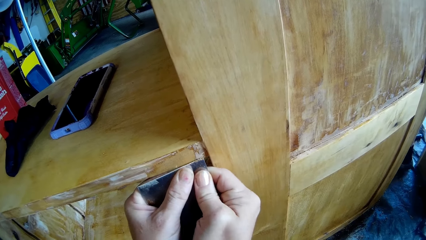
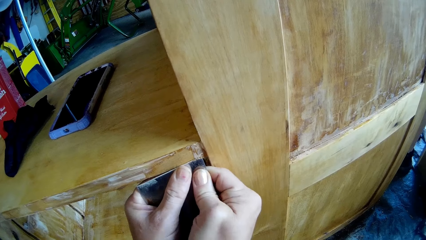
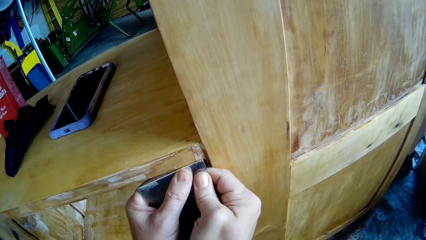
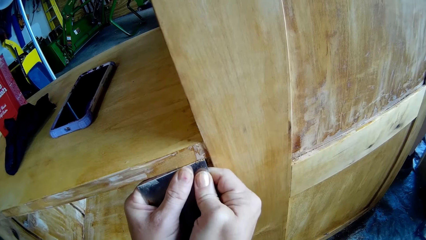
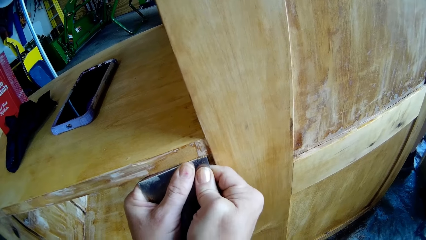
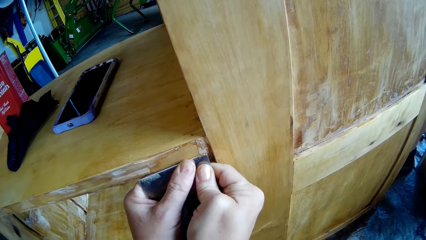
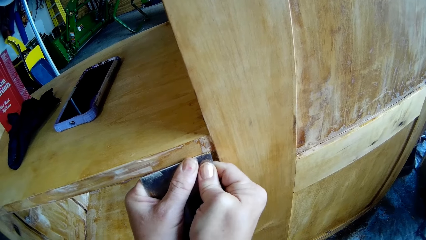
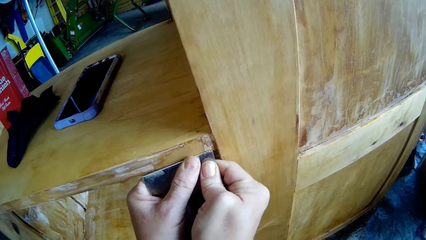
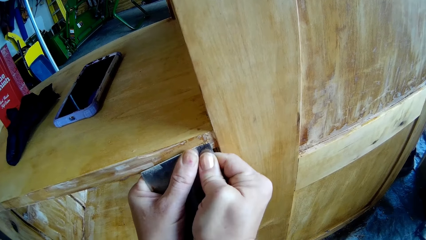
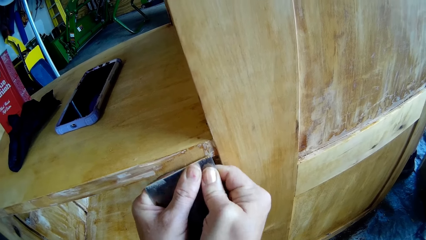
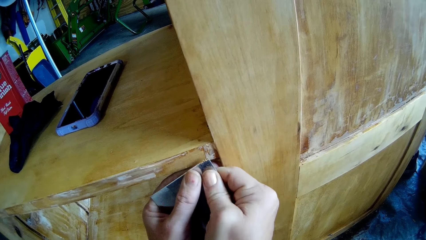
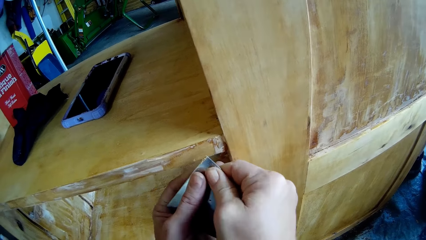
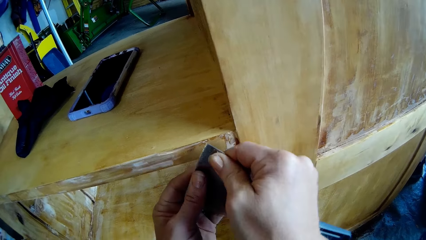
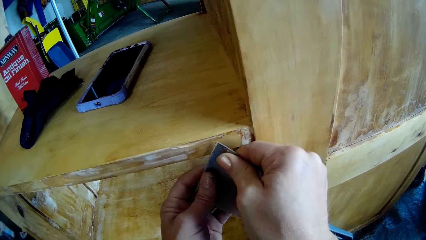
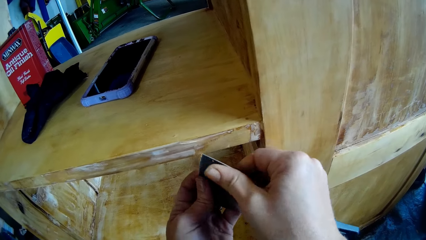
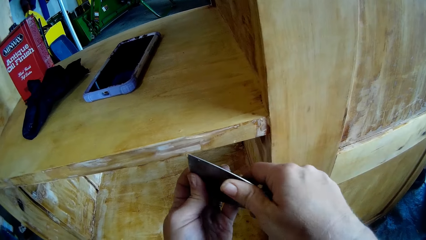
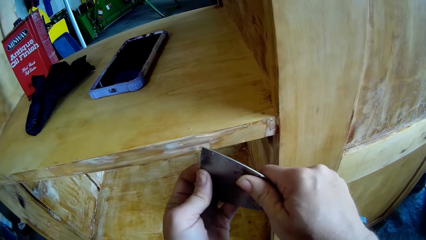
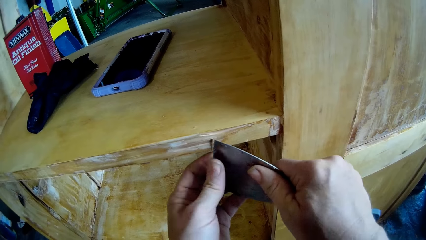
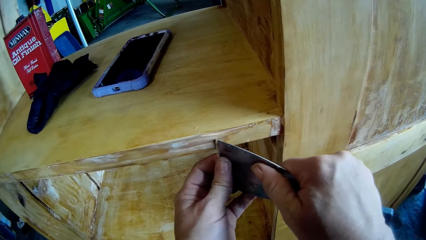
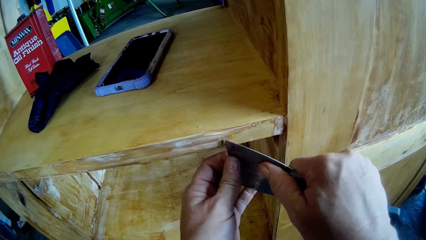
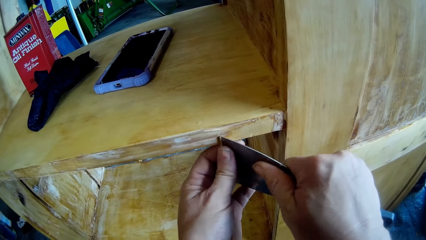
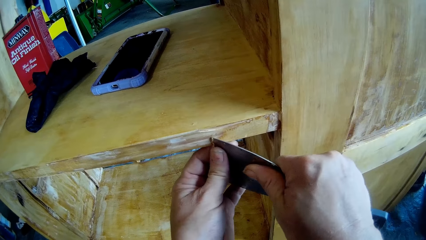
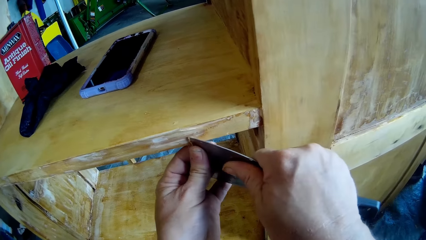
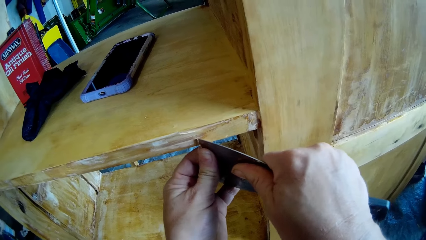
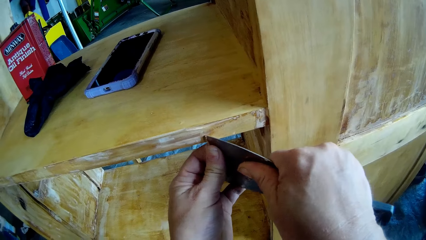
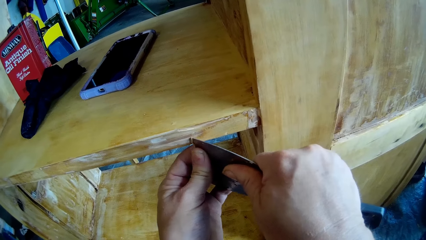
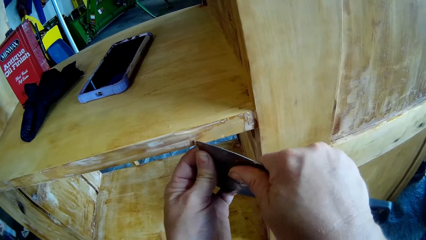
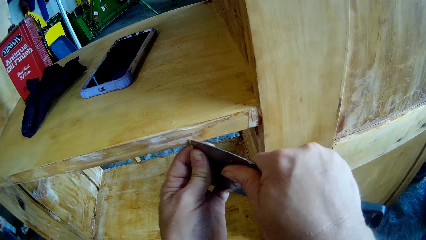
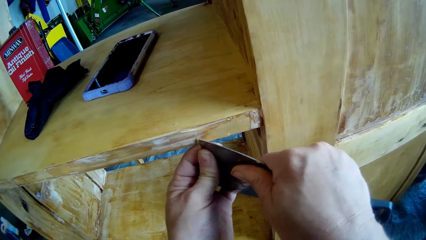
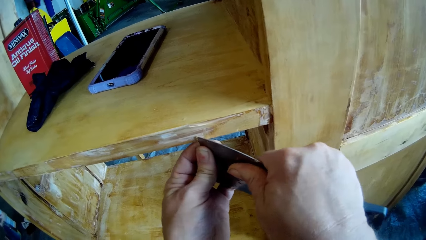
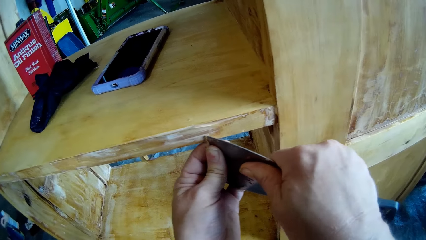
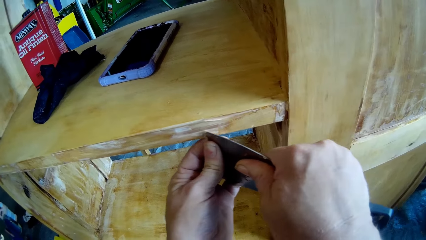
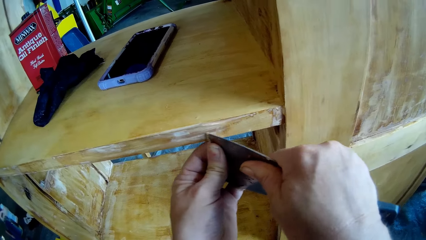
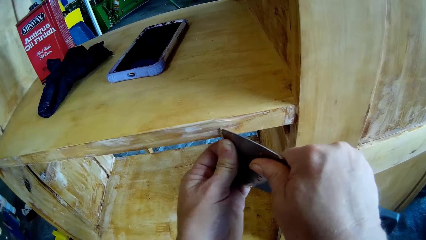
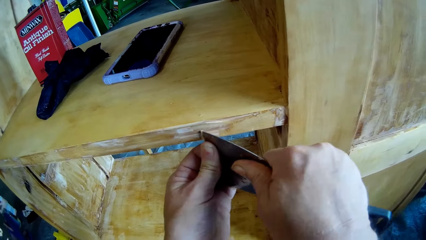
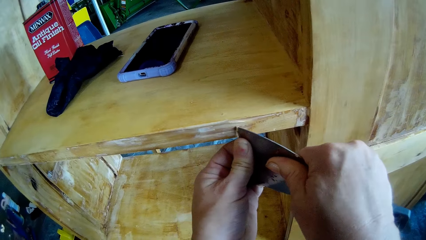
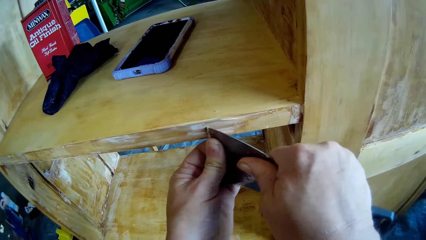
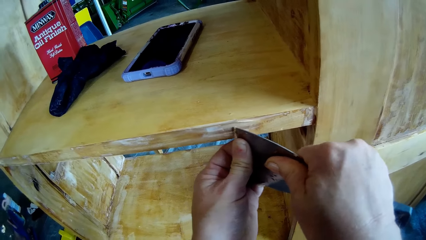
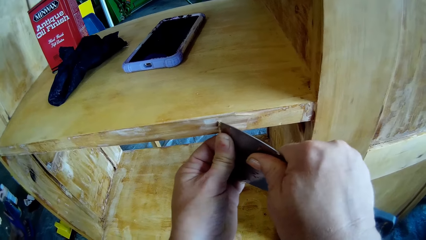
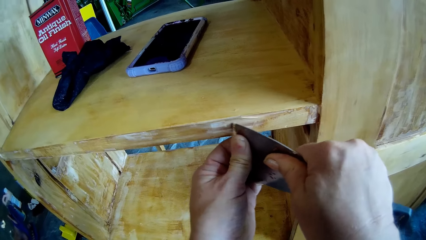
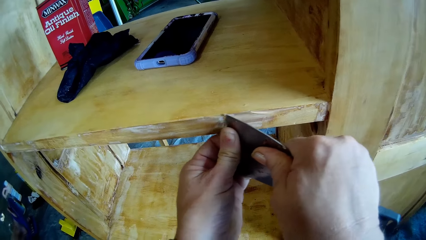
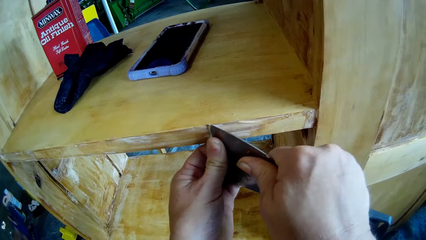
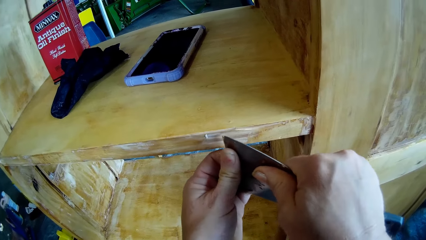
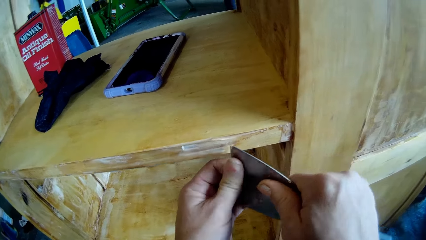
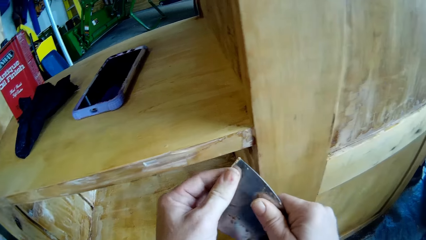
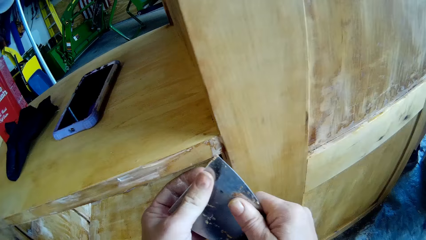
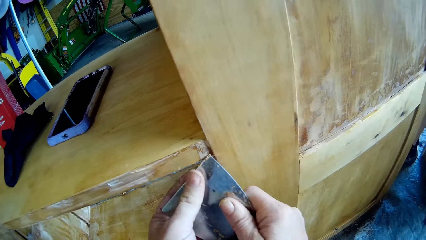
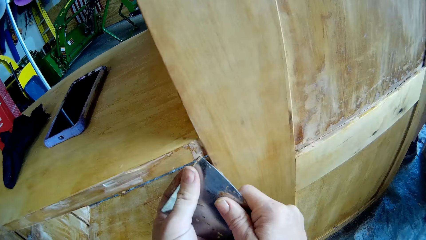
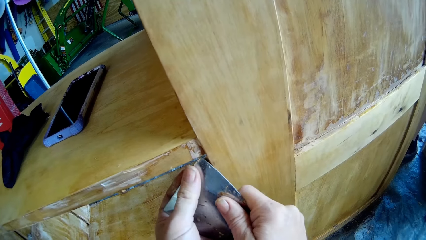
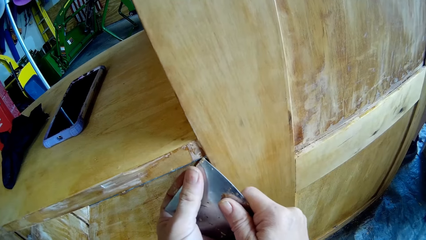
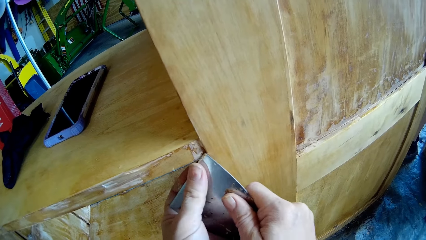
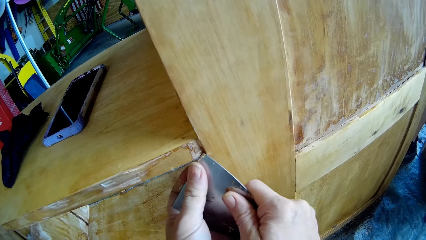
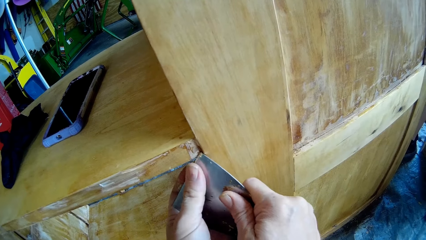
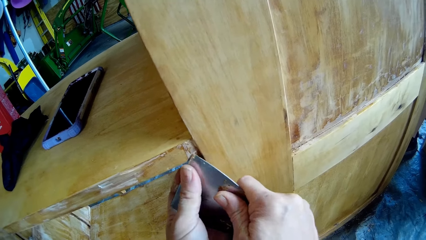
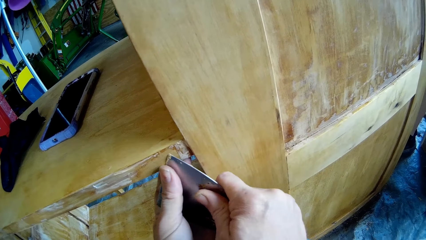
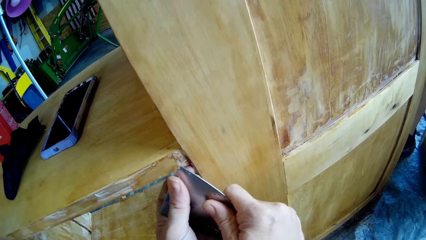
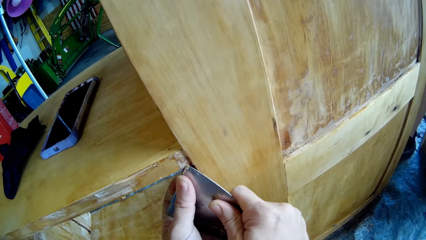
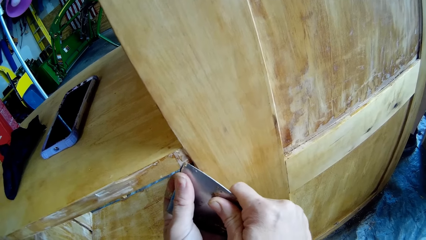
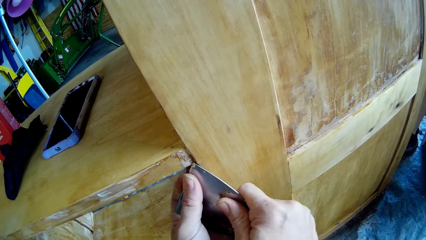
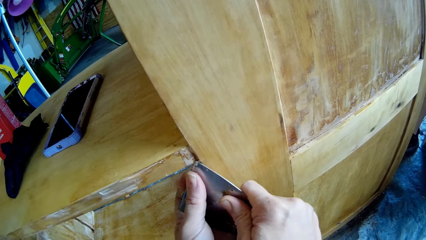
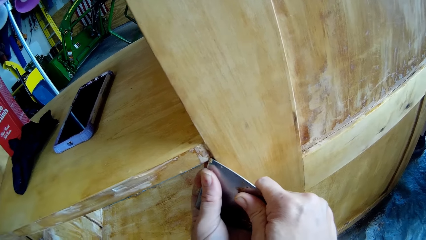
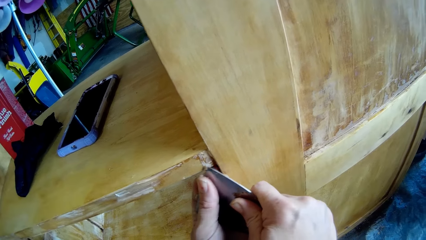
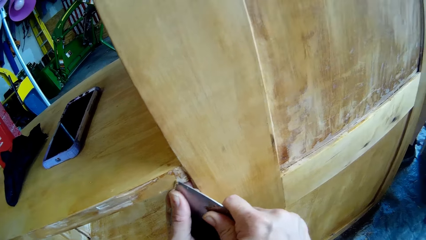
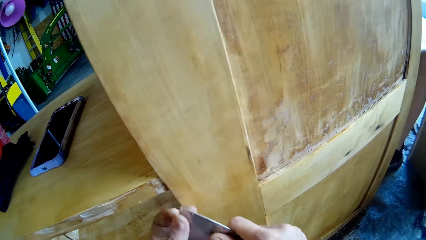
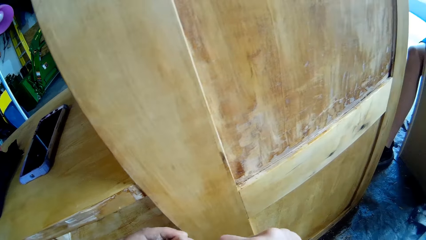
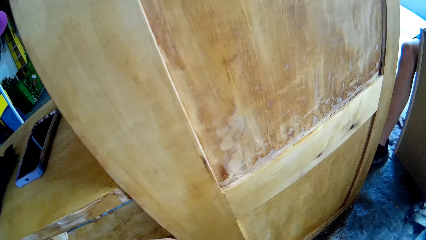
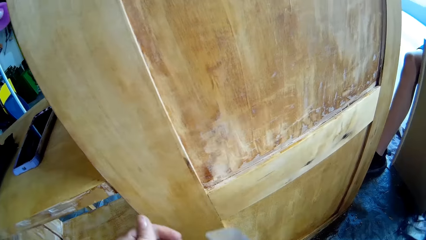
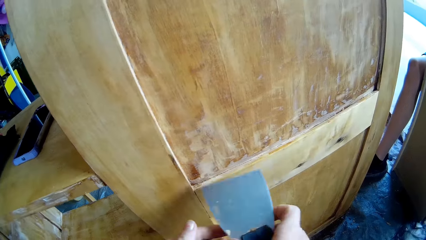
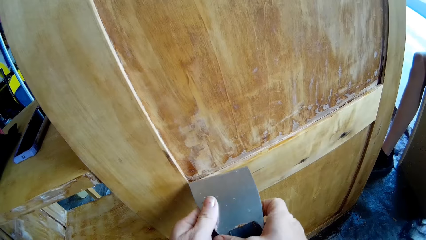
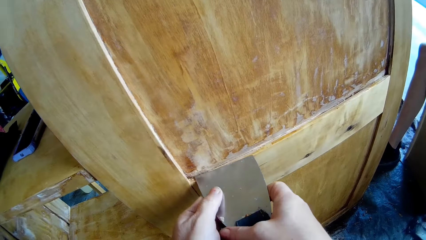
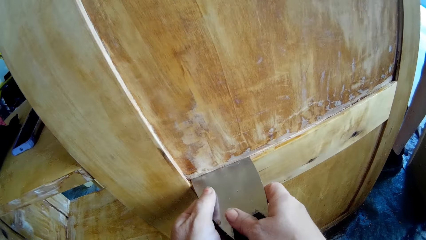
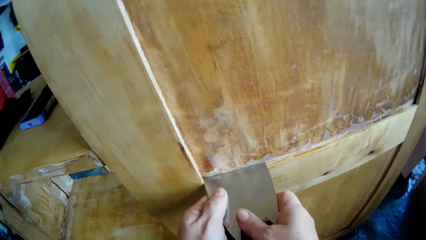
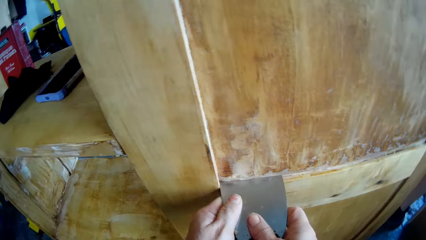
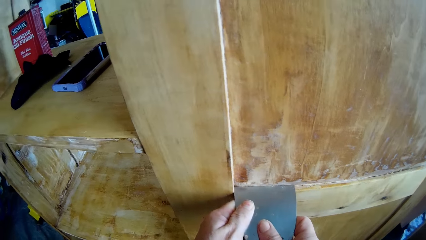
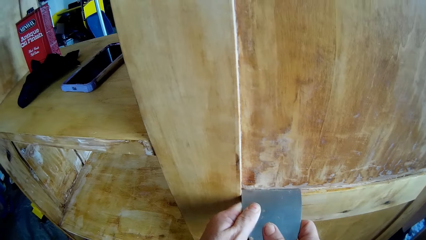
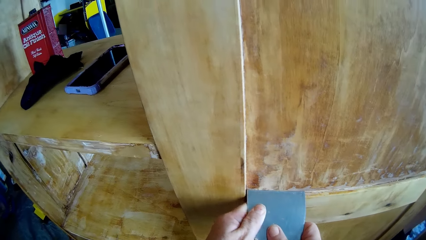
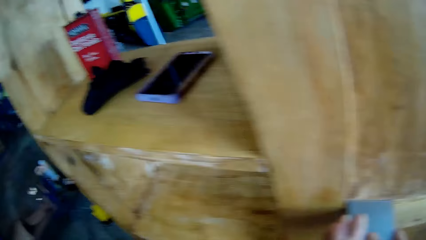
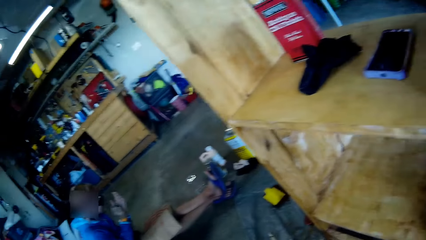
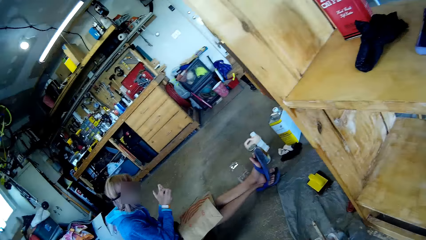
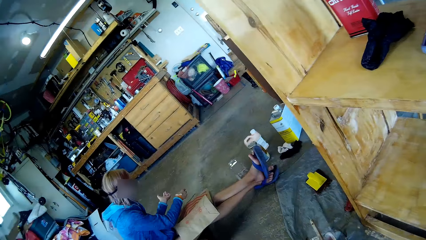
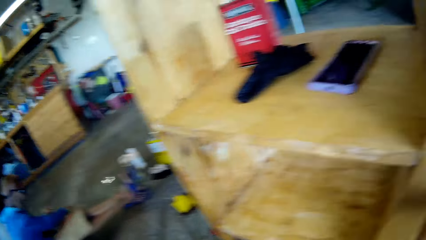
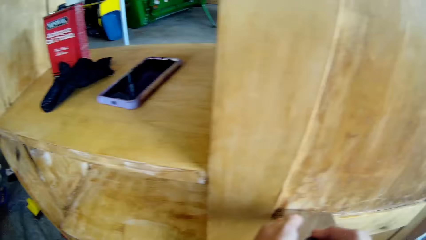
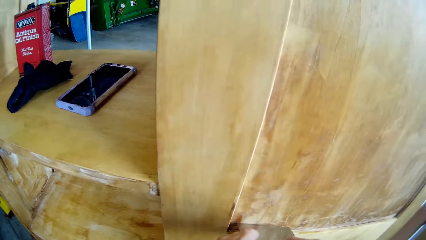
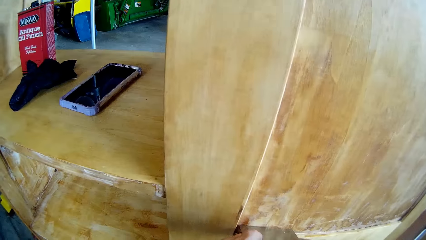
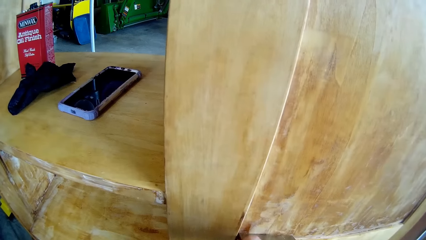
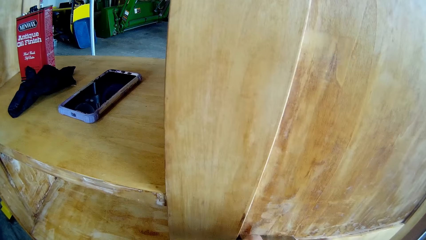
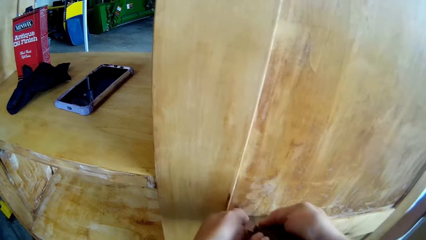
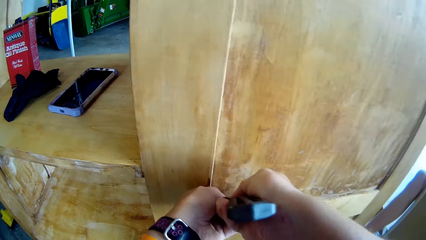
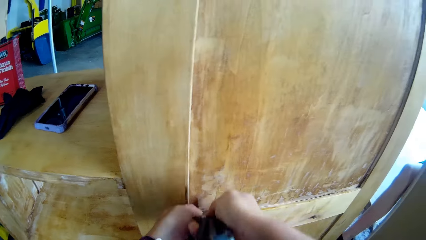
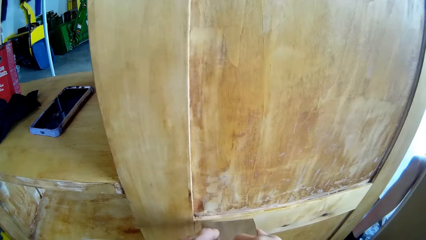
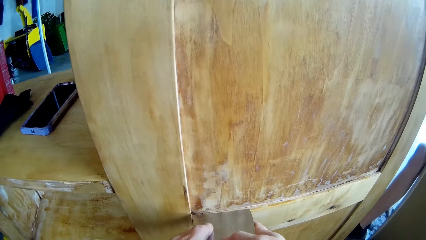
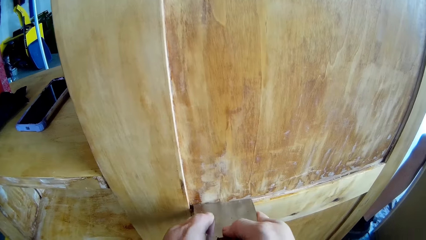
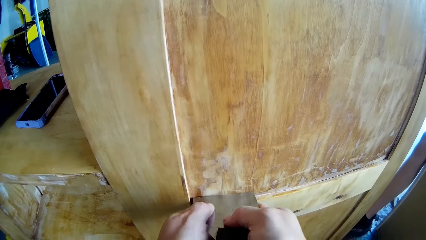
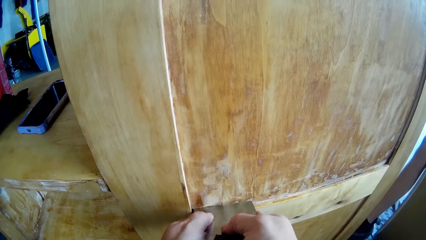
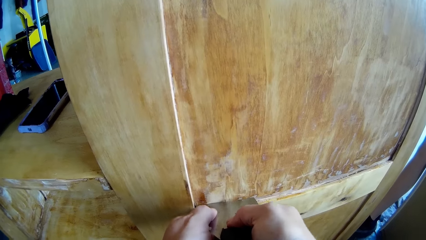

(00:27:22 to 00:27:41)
The man scrubs the wood. The man drops the piece down.
